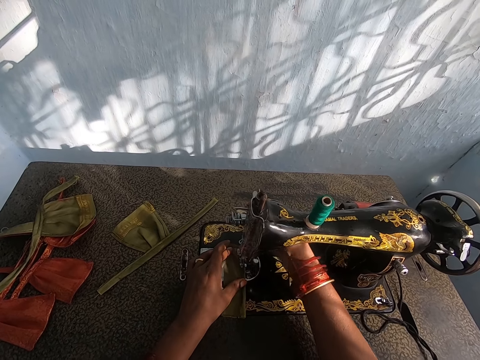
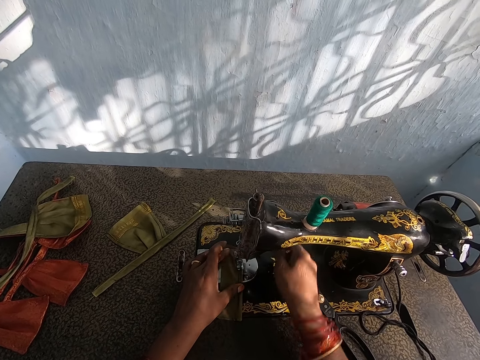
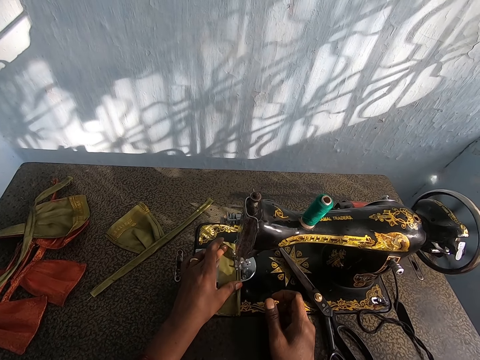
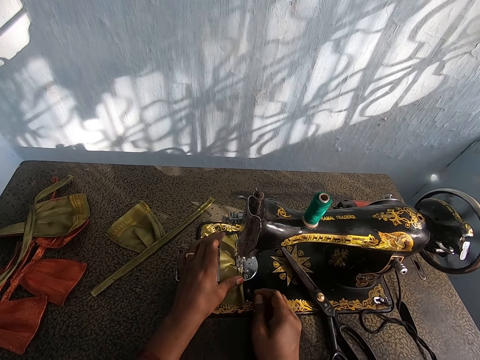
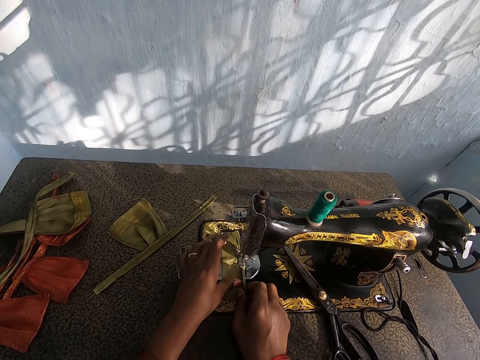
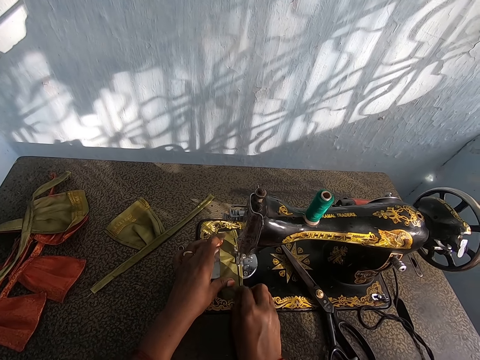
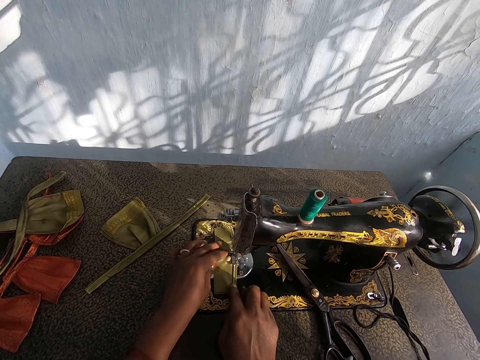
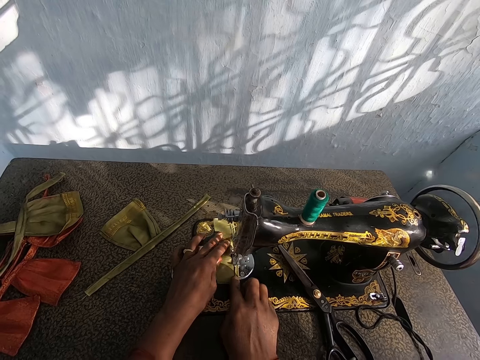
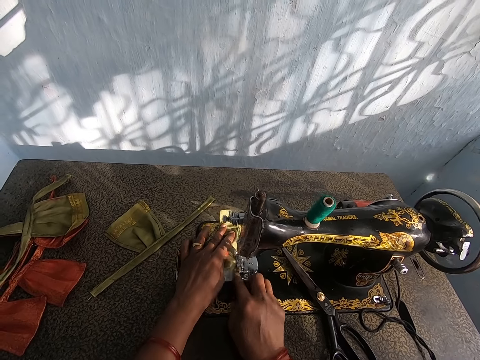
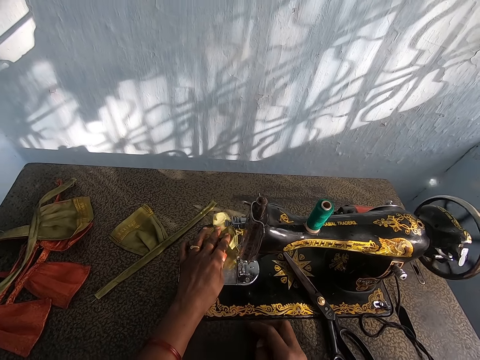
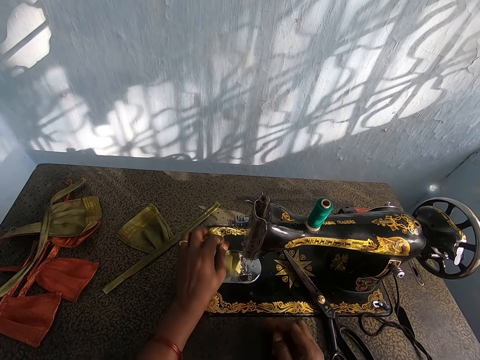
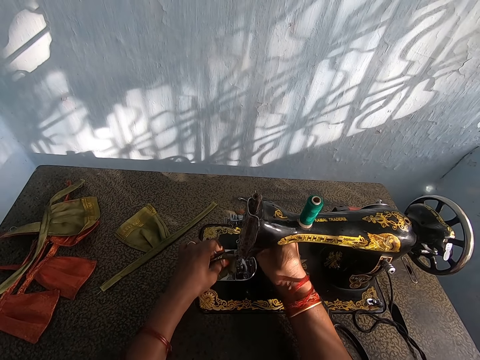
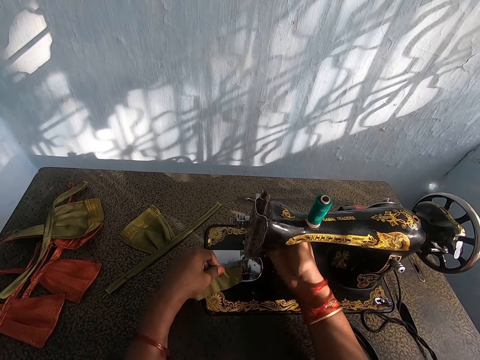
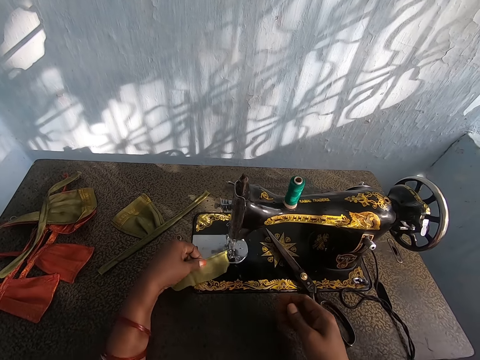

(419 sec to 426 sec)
The camera wearer makes the cloth.

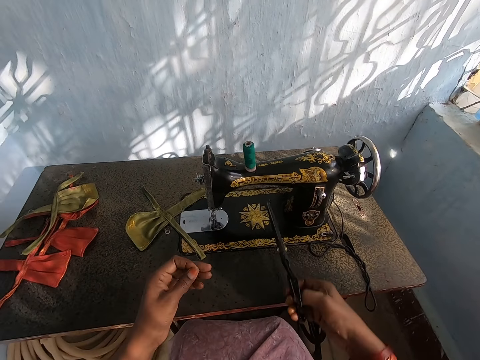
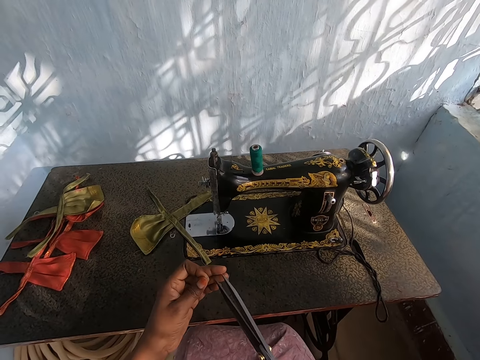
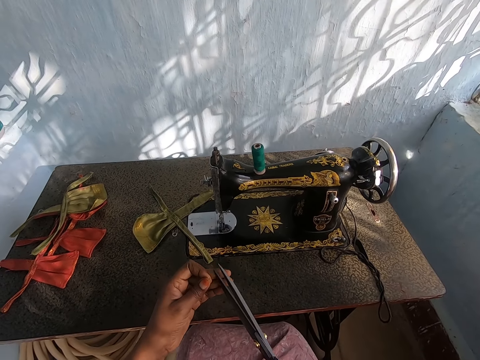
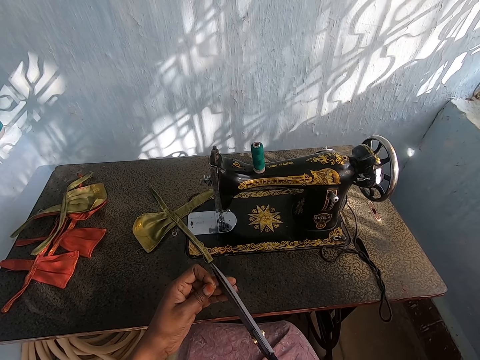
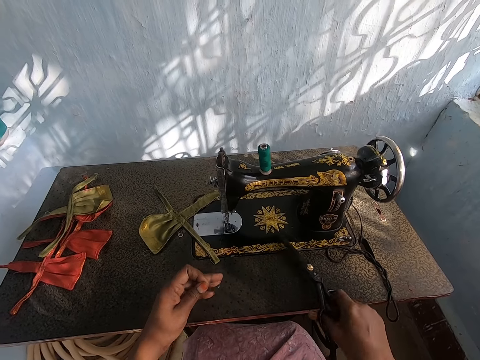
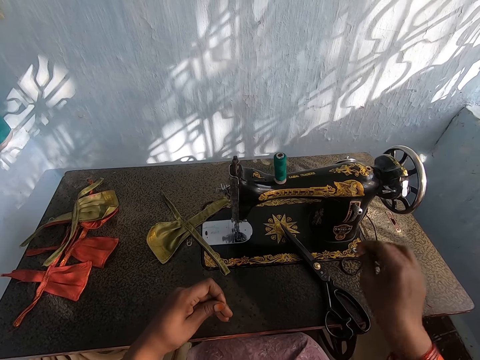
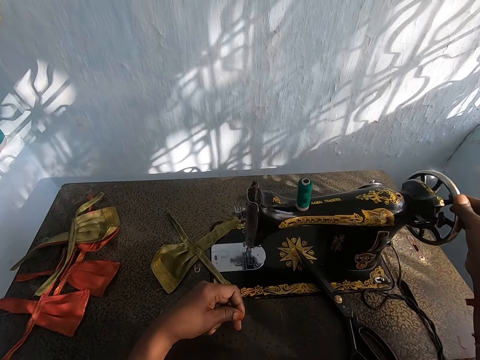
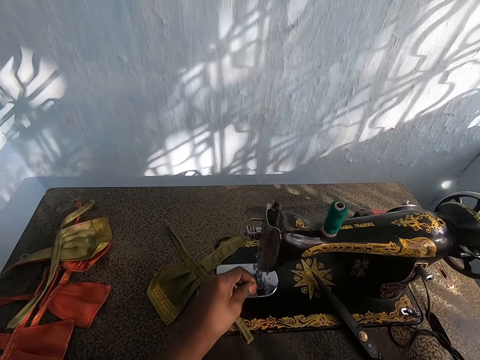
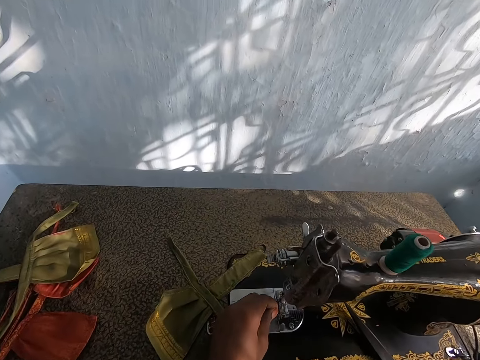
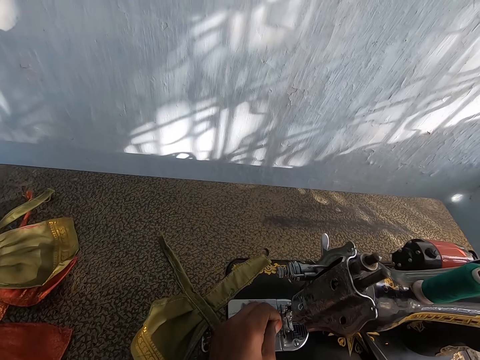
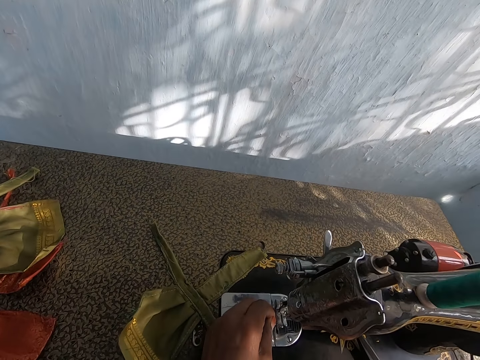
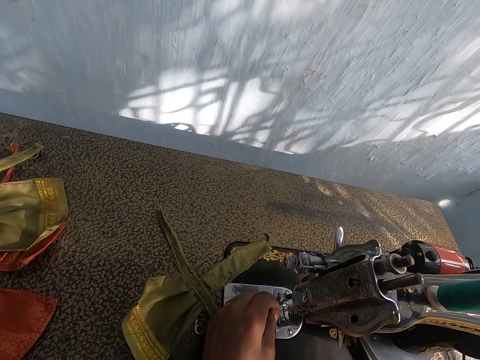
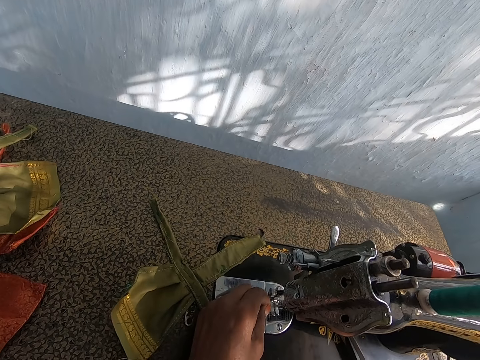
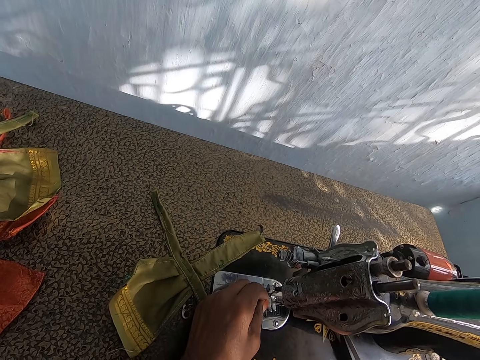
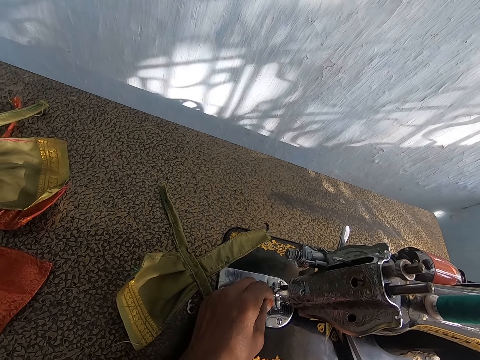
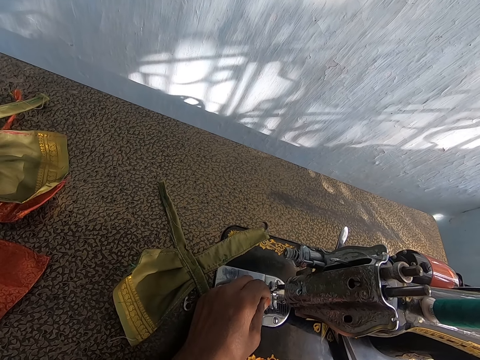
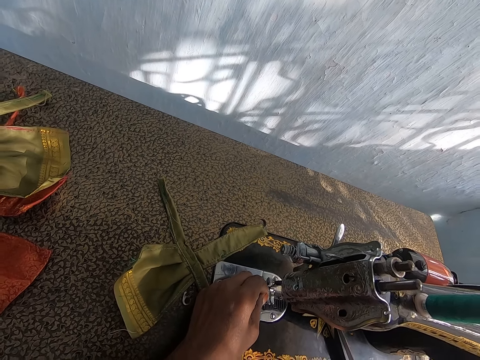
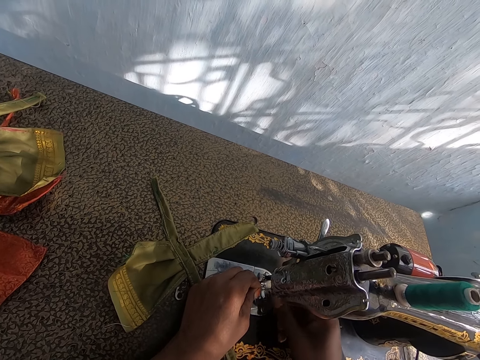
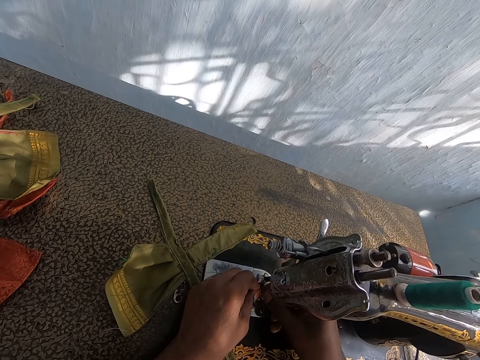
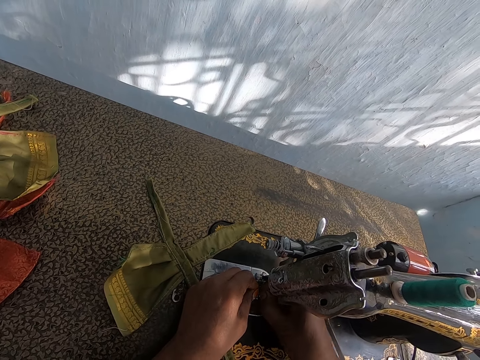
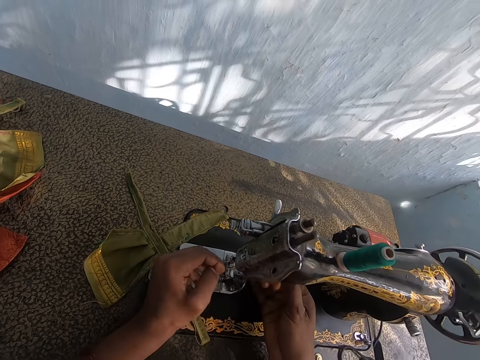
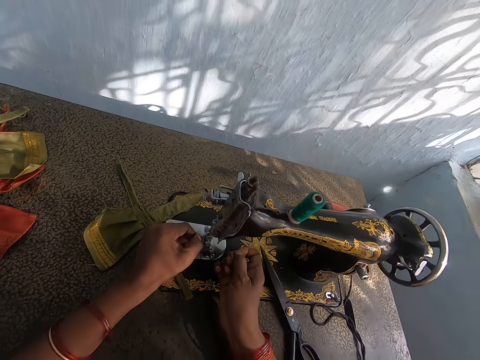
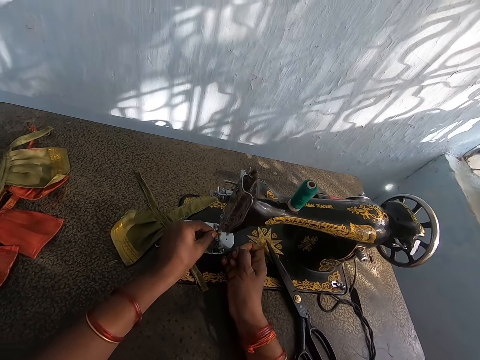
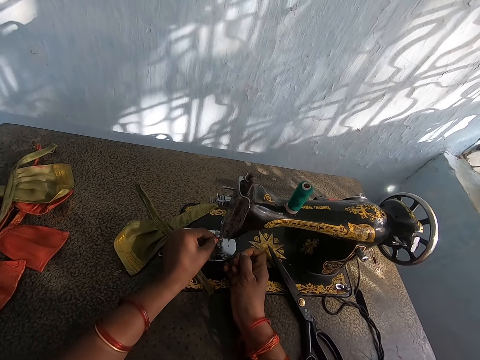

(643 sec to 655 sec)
The camera wearer picks up a pair of scissors. They cut the thread on the sewing machine with the scissors in their right hand. They drop the scissors on the sewing machine with their right hand. They roll the wheel on the sewing machine with their right hand. They hold the sewing machine with their right hand. They thread the sewing machine with their hands. They fix the thread on the sewing machine with both their hands.

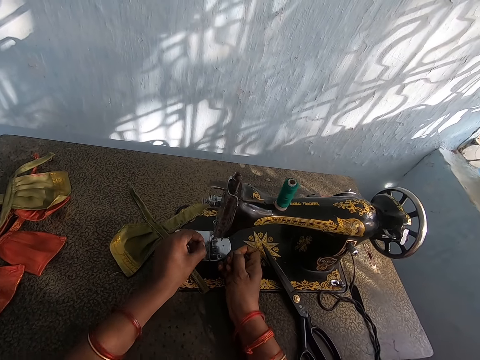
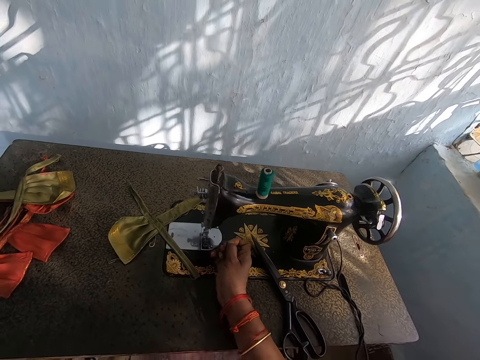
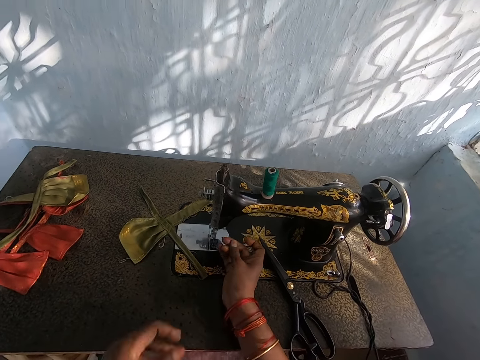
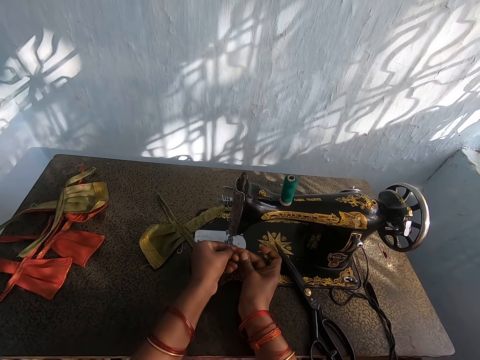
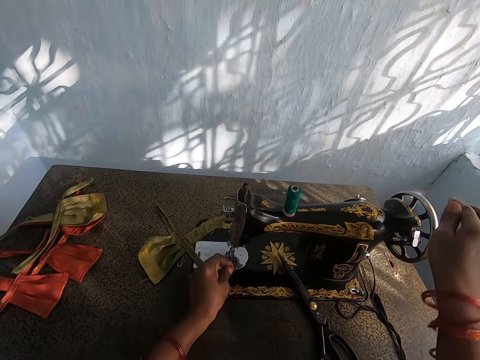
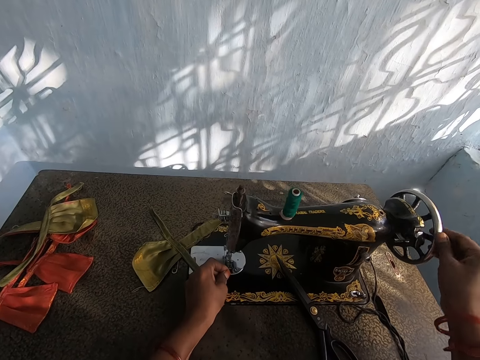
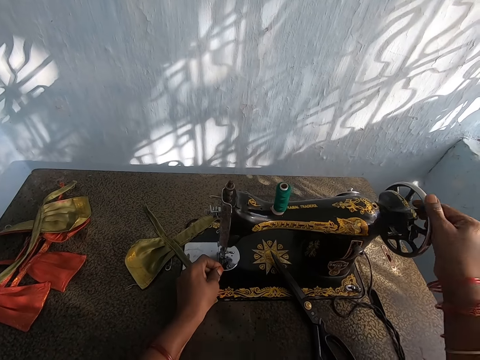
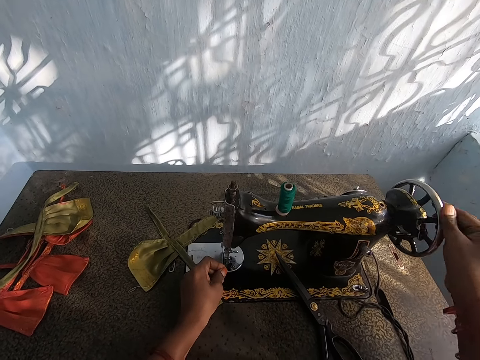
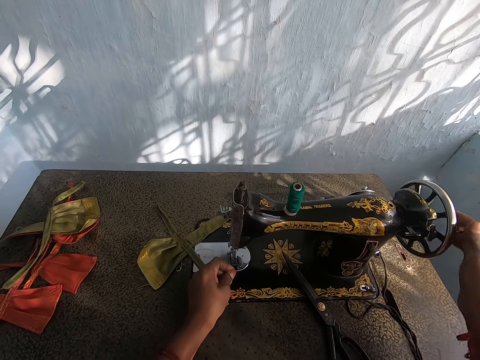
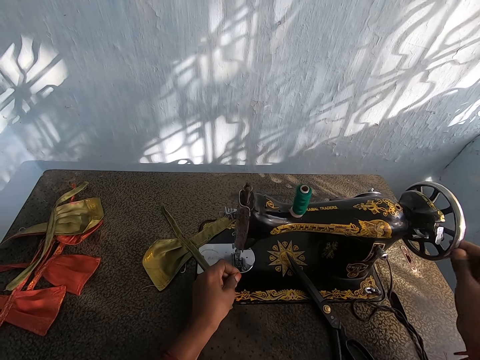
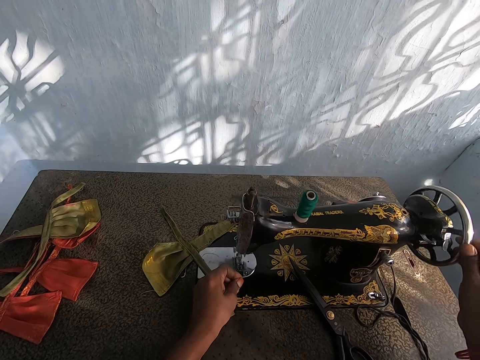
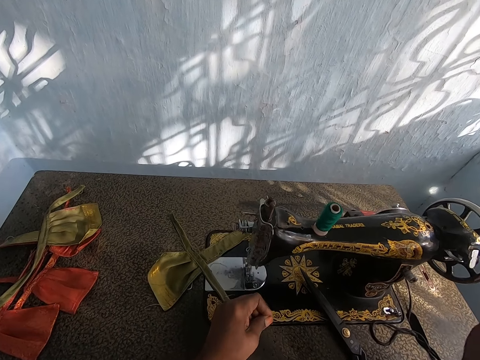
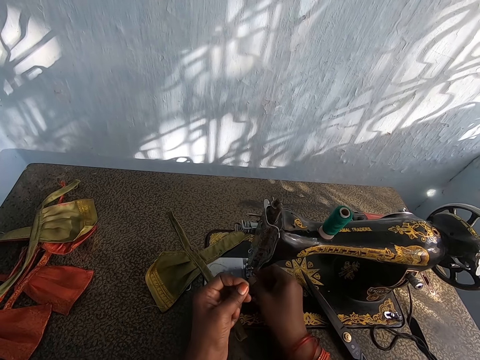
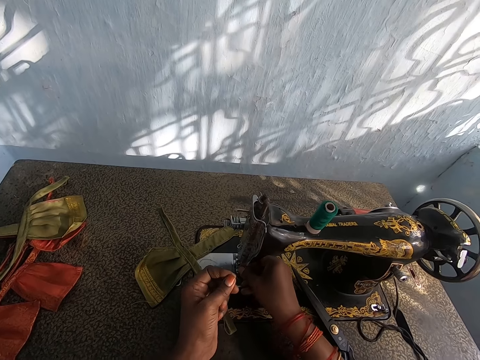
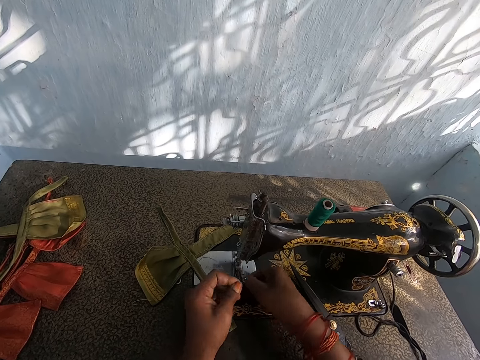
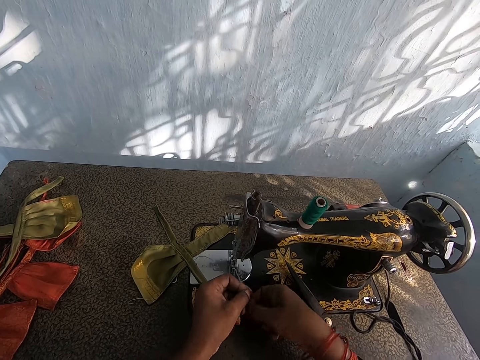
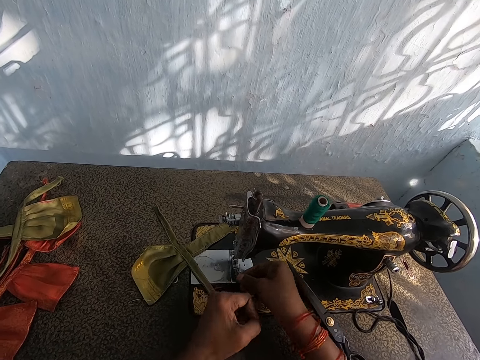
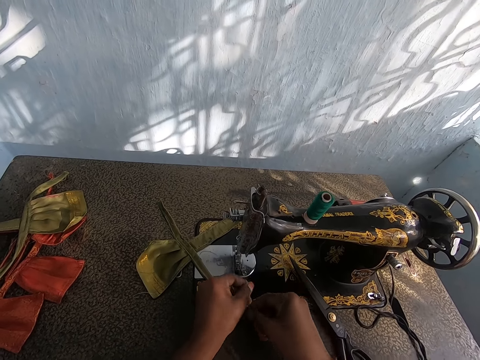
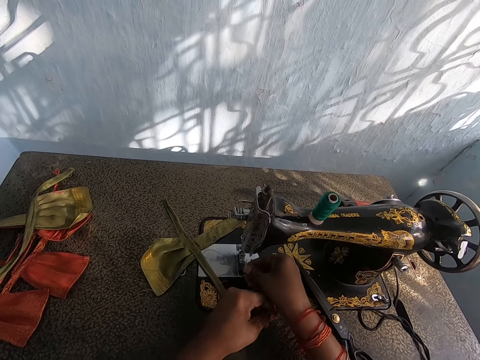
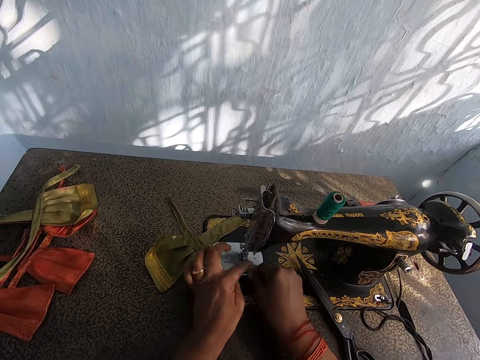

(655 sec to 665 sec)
The camera wearer rolls the wheel on the sewing machine with their right hand. They use the sewing machine. They use the sewing machine with their right hand. They thread the sewing machine with their hands.
